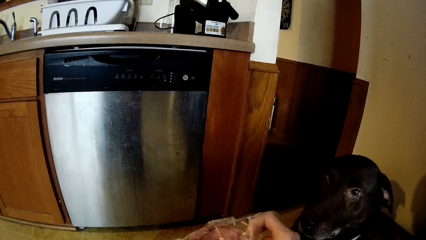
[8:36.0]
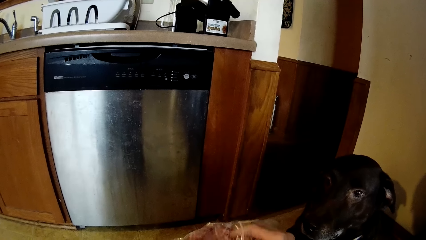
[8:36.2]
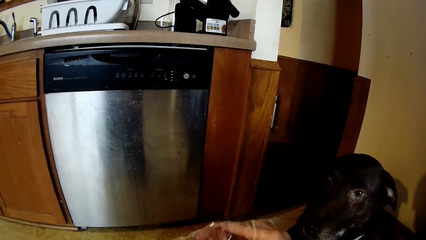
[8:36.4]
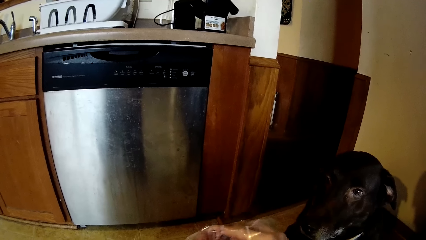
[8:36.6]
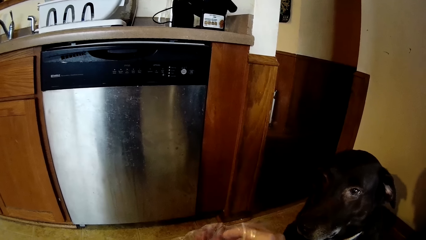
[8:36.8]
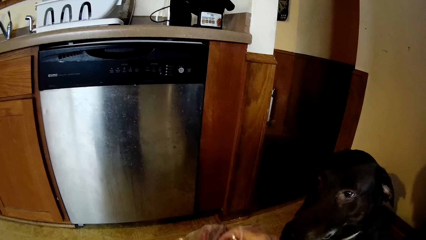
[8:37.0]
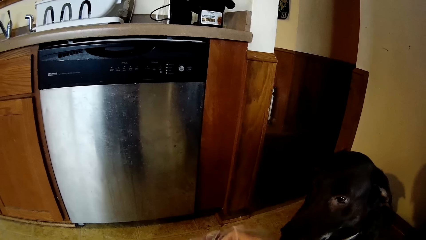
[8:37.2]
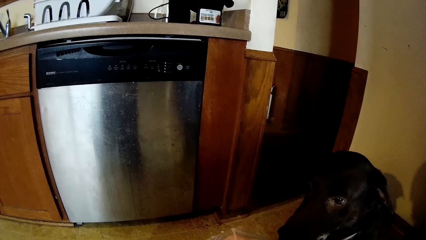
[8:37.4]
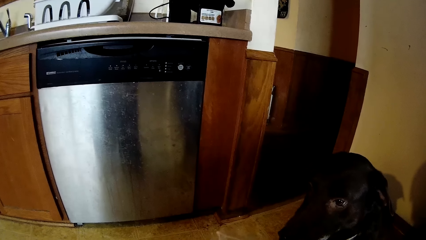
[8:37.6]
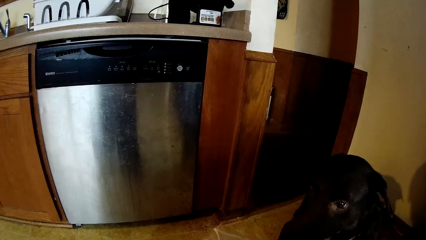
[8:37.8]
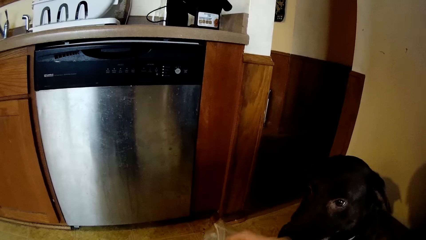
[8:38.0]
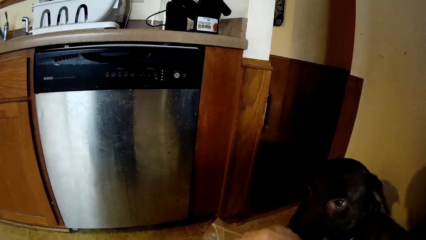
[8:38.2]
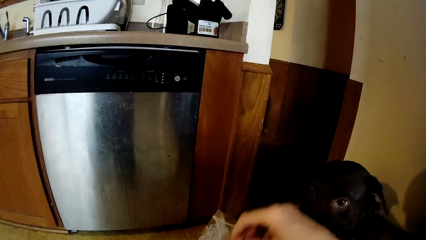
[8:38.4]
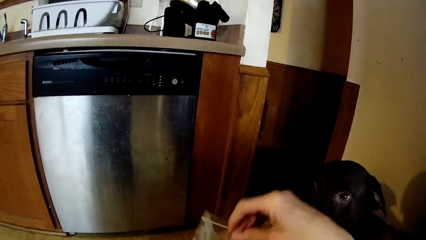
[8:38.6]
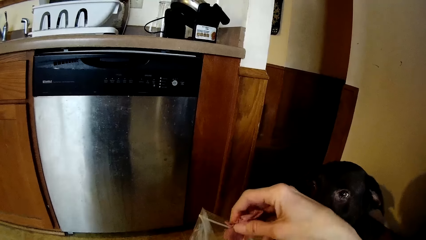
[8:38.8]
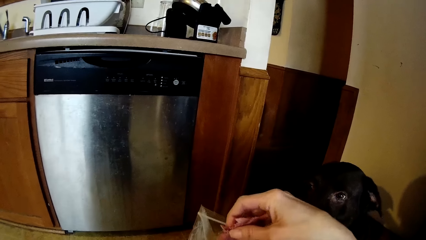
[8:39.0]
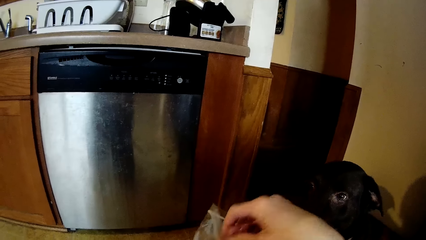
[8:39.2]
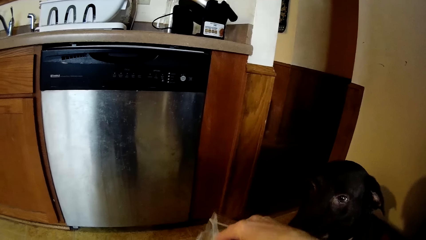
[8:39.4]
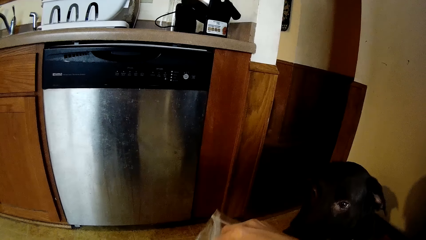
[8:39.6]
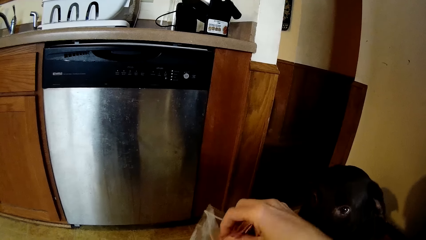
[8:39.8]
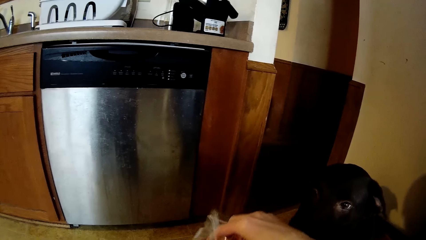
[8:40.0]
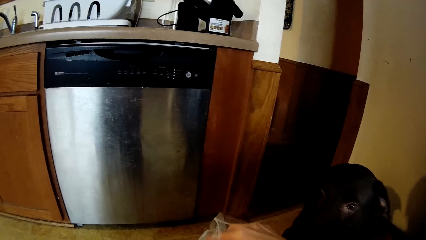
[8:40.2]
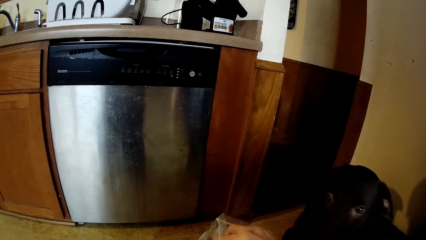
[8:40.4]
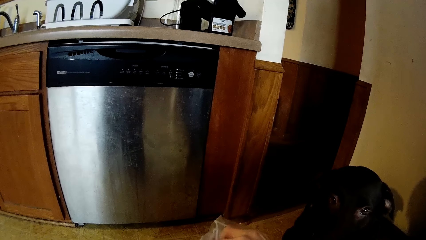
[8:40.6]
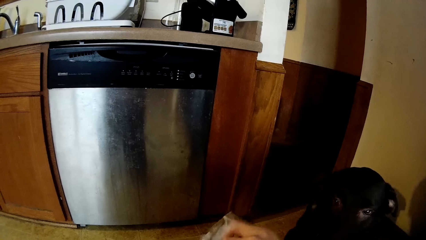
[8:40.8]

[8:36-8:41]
The camera wearer removes dog food from a sachet.

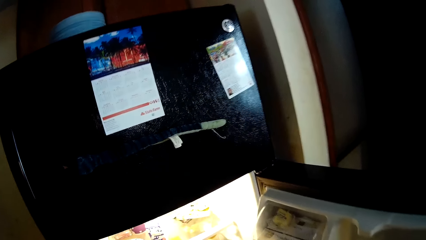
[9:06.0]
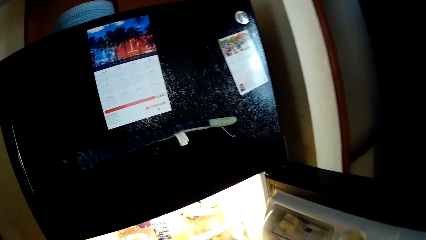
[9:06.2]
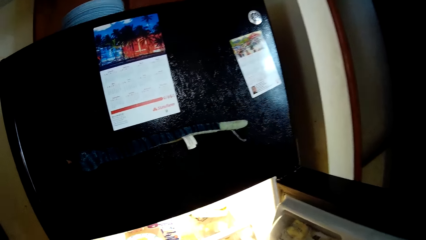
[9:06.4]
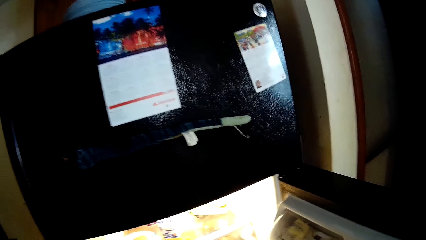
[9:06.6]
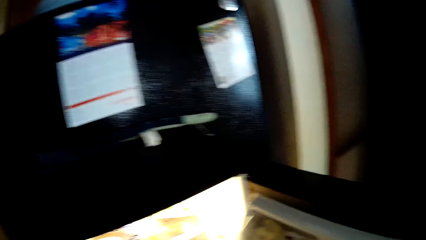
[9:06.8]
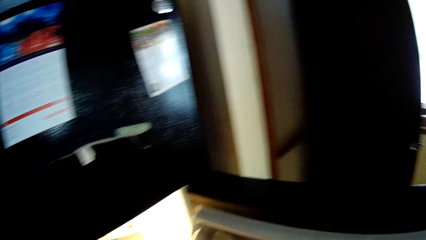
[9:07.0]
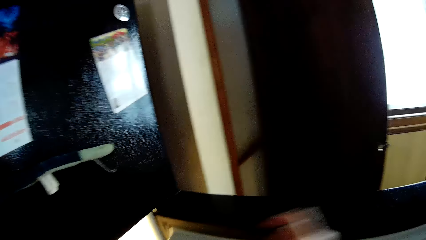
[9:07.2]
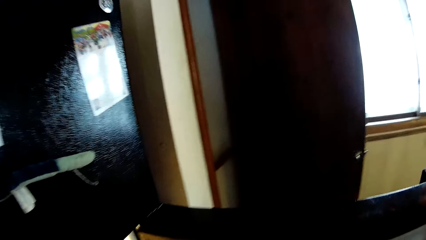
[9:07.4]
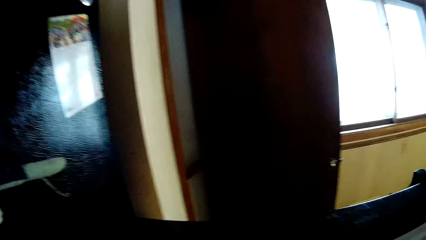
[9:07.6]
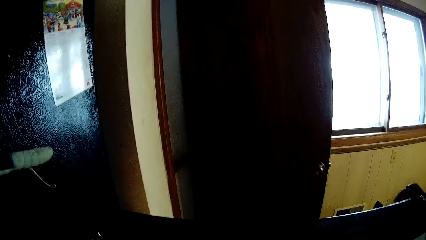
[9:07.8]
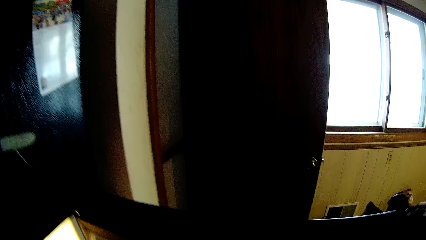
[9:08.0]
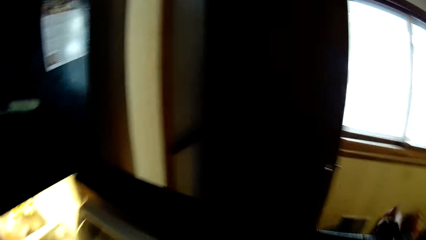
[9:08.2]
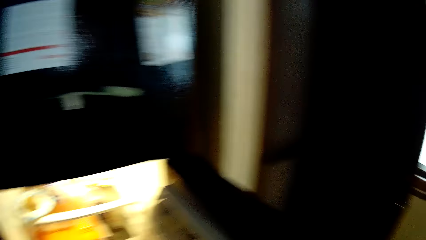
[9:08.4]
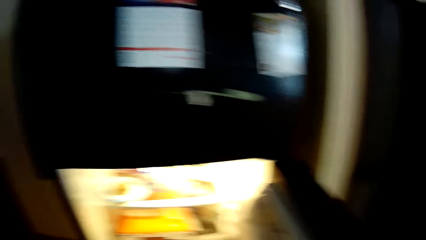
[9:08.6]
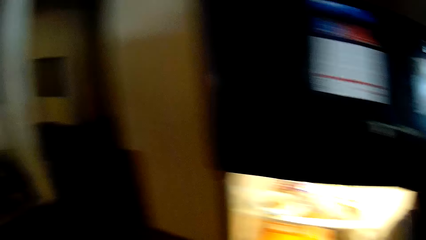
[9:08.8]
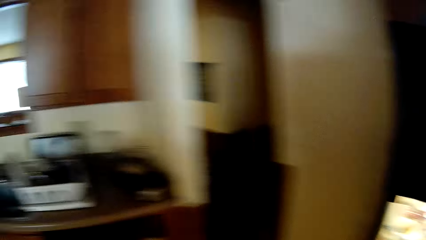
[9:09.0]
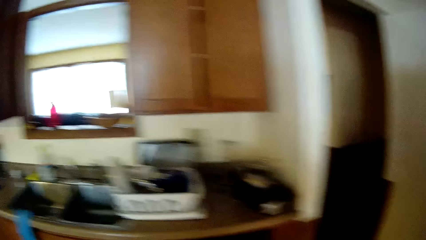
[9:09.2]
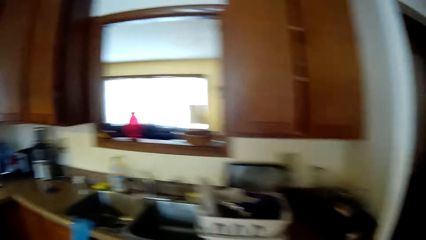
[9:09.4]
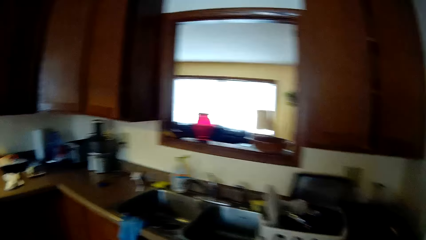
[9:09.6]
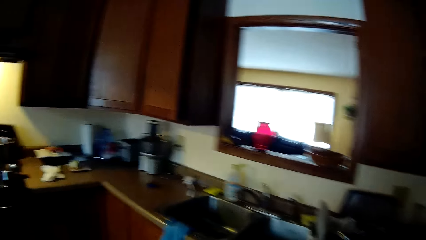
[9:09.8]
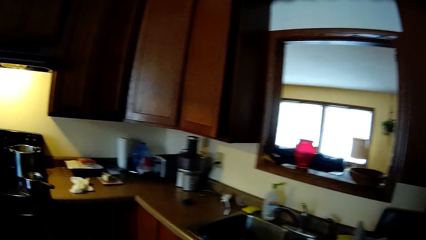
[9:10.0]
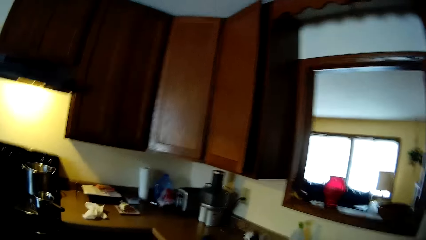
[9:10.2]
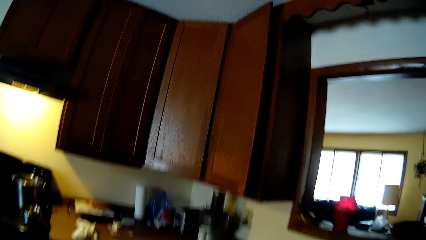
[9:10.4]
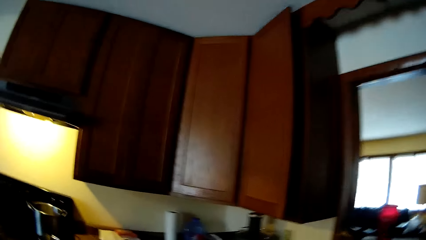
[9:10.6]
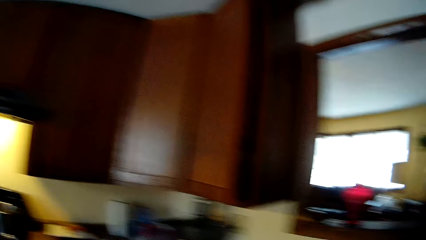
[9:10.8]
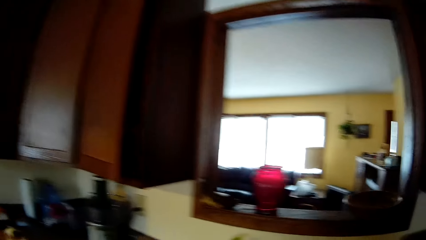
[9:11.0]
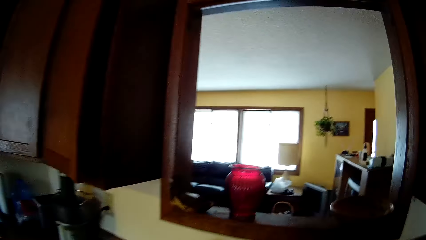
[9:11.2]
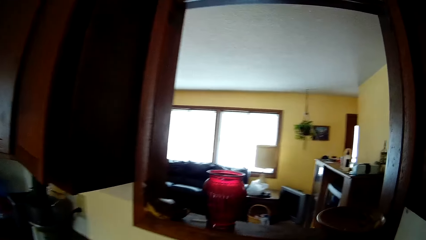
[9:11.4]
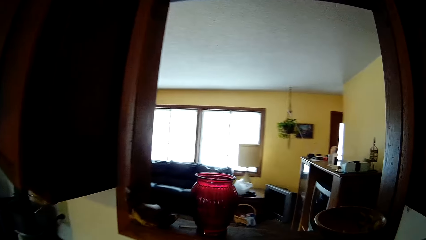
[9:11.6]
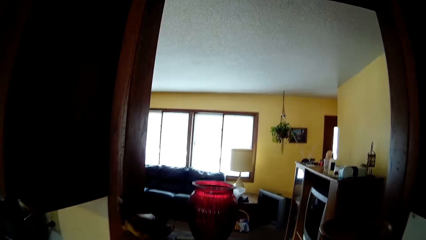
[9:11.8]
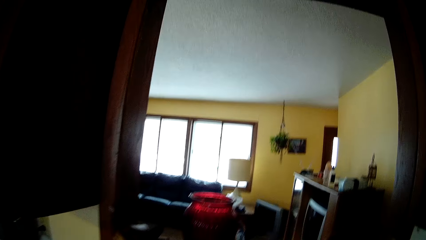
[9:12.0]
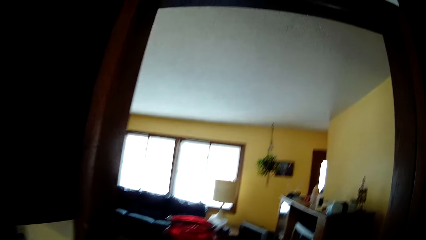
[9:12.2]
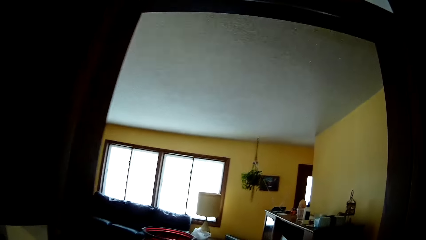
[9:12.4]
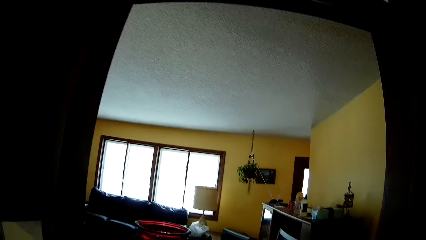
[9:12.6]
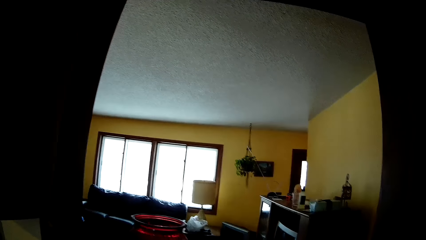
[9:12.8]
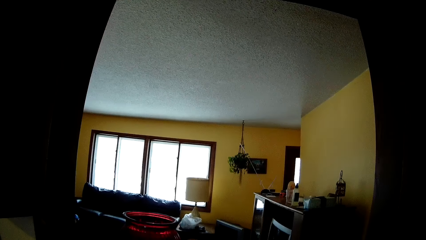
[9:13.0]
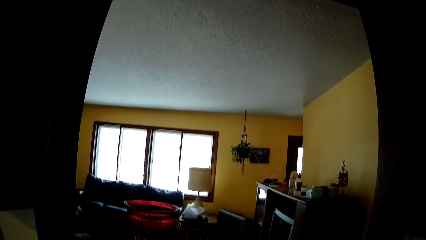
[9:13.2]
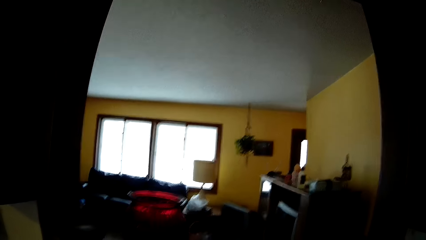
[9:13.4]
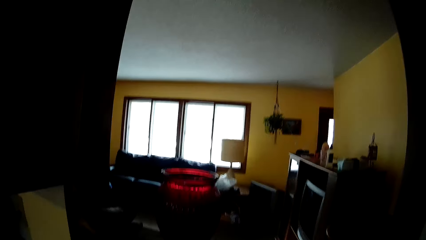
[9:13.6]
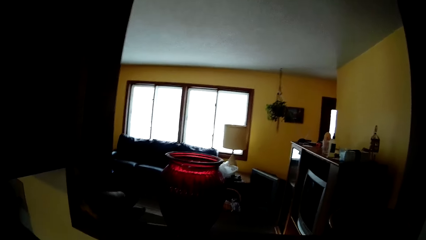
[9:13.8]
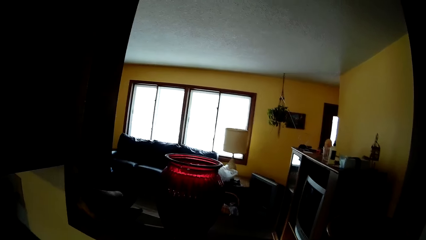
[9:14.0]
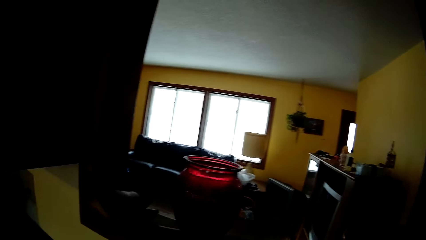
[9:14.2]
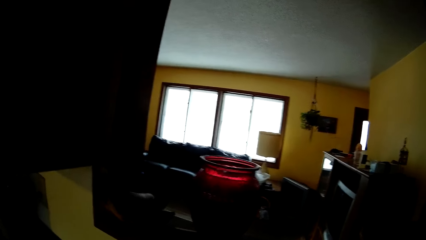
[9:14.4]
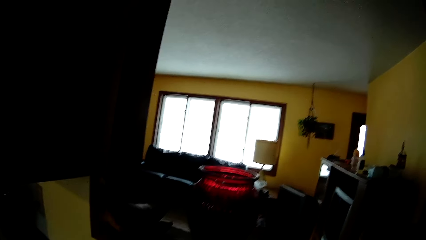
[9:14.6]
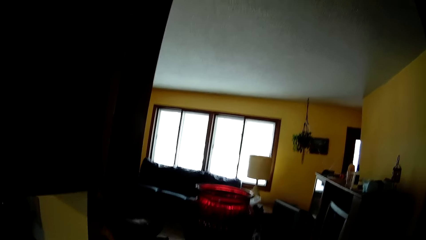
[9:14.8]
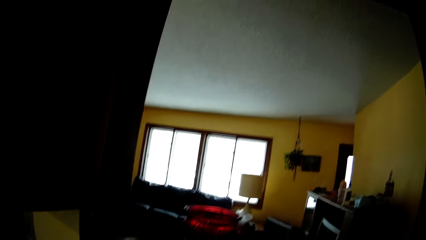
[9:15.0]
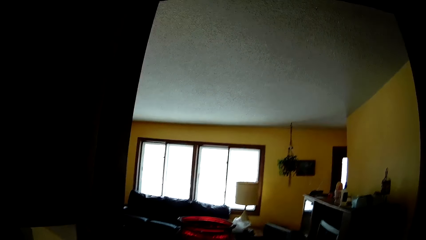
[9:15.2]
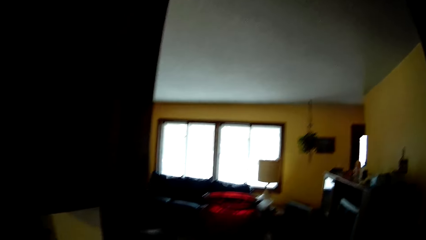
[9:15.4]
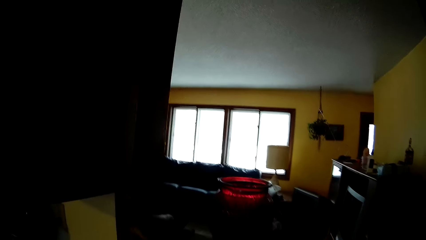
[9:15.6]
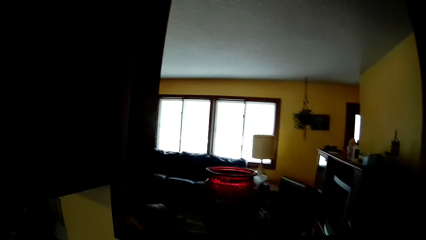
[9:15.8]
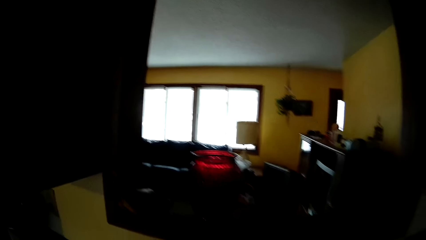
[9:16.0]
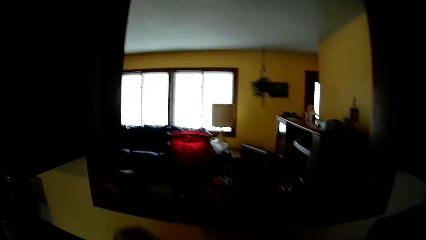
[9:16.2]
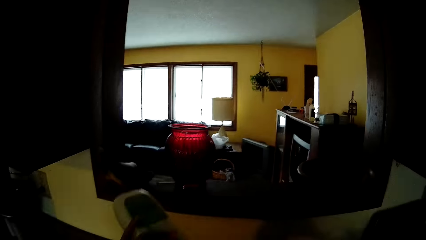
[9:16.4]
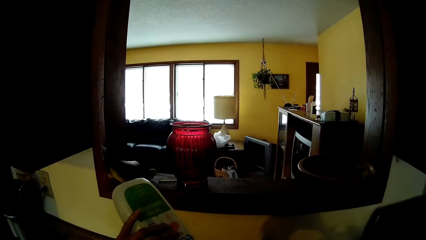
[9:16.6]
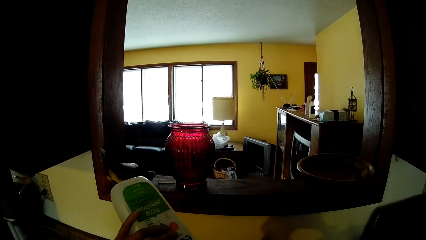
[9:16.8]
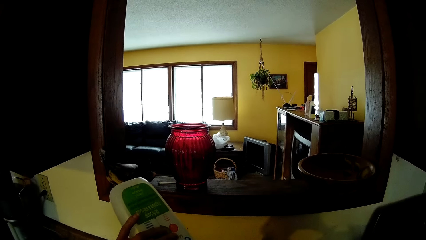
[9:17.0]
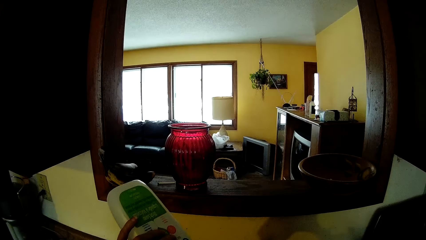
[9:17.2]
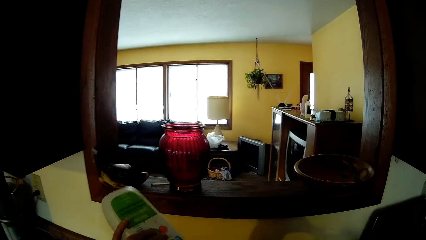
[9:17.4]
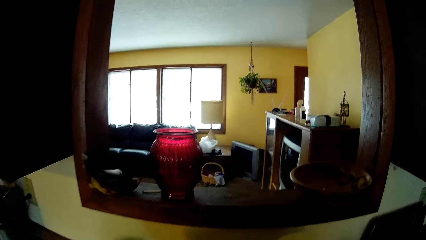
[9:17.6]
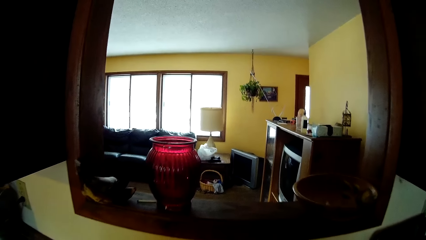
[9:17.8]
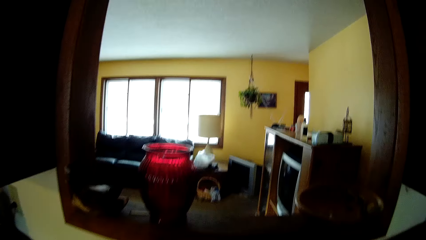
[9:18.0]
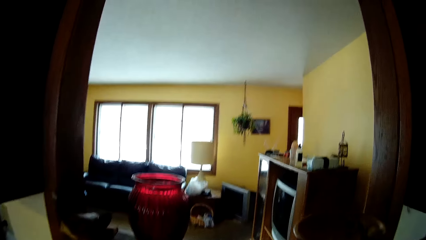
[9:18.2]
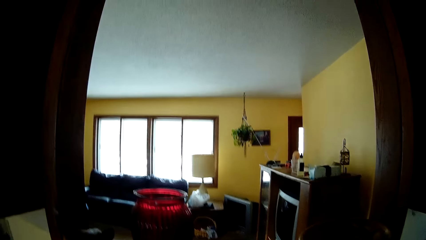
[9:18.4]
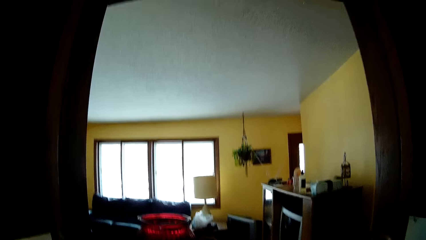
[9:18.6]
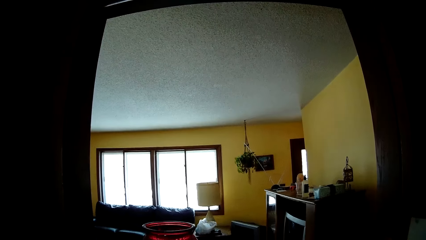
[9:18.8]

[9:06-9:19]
The camera wearer picks something. They close the refrigerator with their right hand. They pick the soap bottle on the sink with their left hand. They raise the dish soap with their left hand. They pour liquid soap on their right hand from a plastic bottle in their left hand. They drop the plastic bottle on the sink with their left hand.
